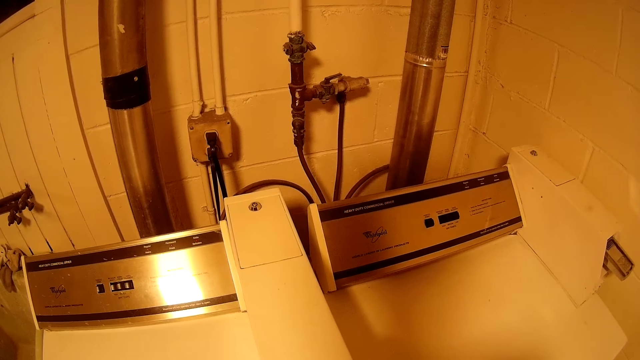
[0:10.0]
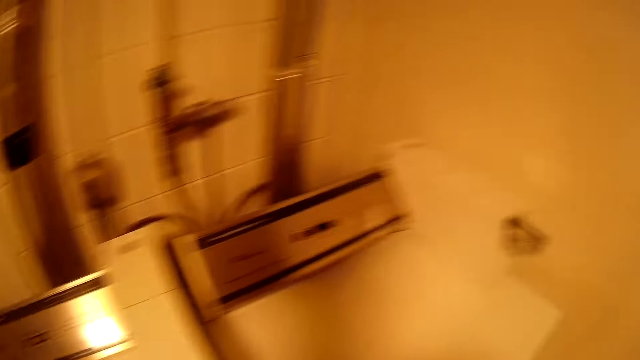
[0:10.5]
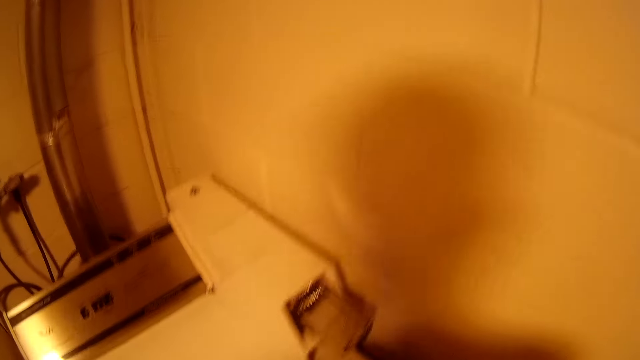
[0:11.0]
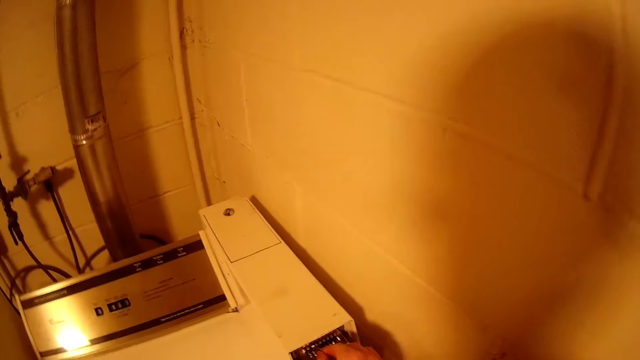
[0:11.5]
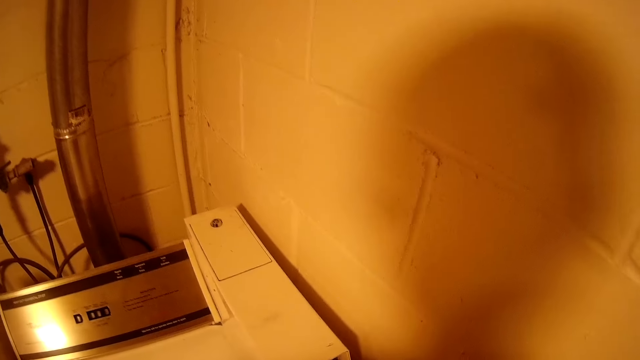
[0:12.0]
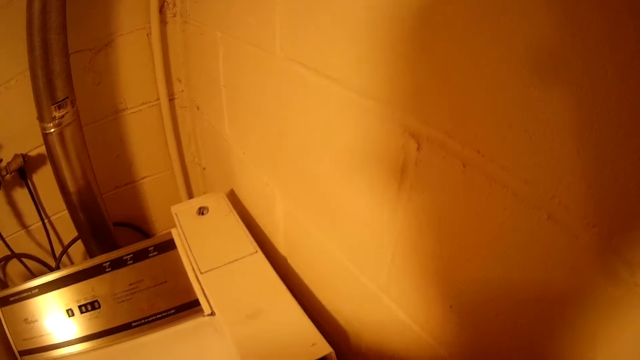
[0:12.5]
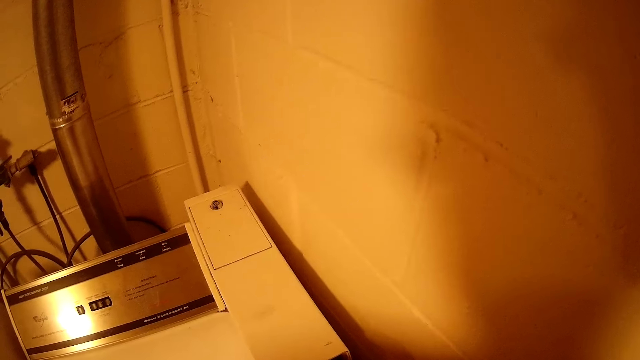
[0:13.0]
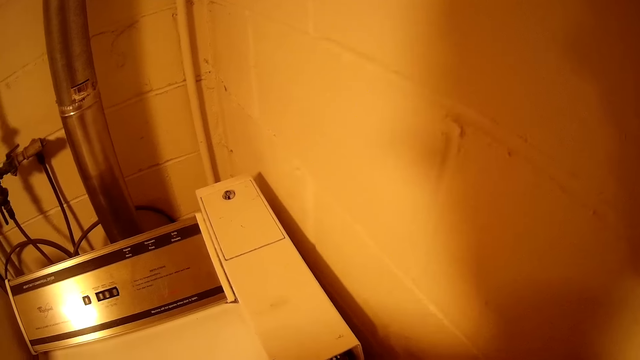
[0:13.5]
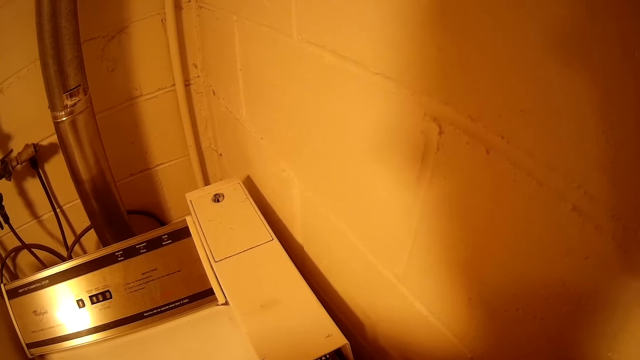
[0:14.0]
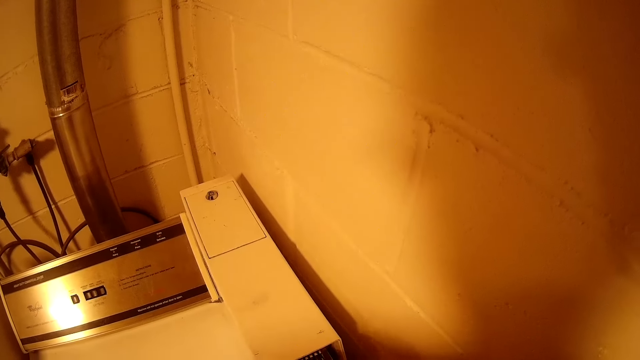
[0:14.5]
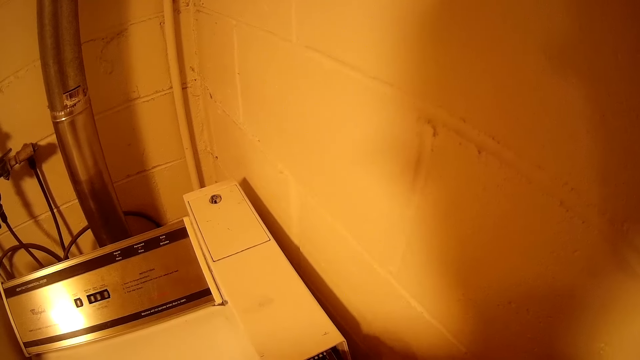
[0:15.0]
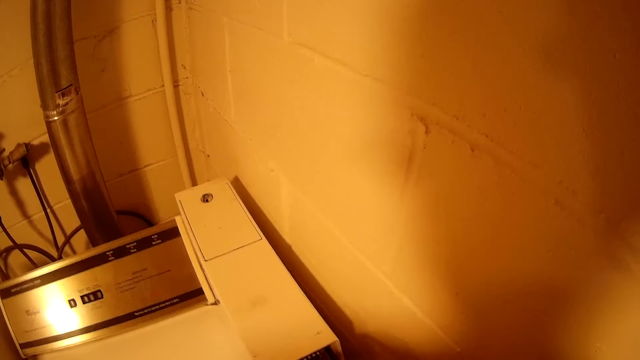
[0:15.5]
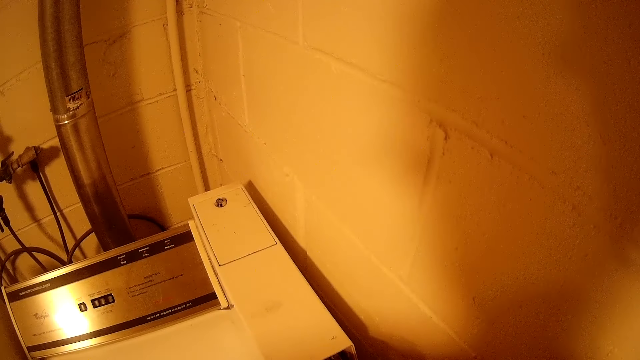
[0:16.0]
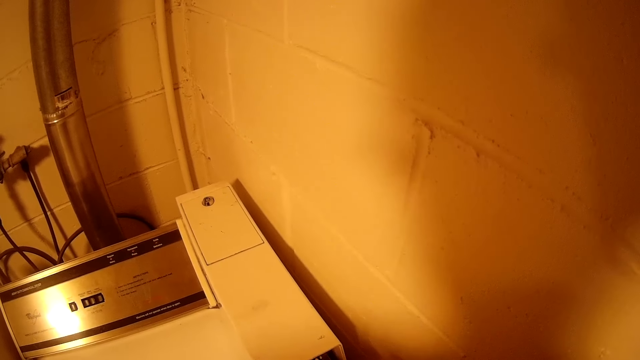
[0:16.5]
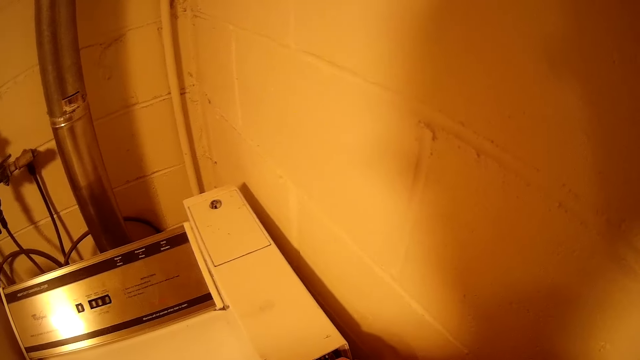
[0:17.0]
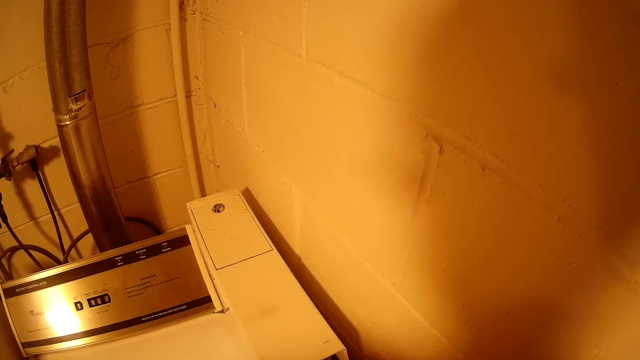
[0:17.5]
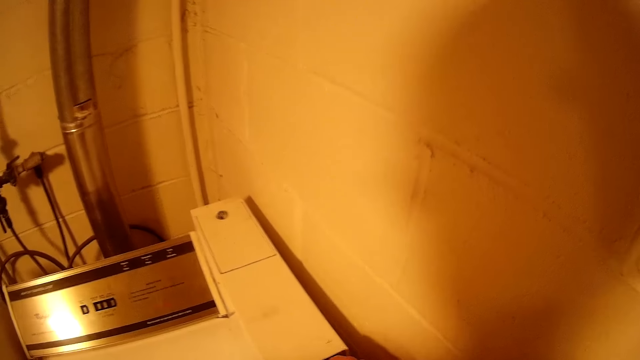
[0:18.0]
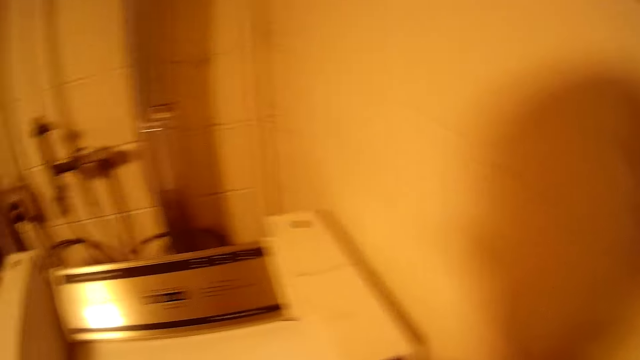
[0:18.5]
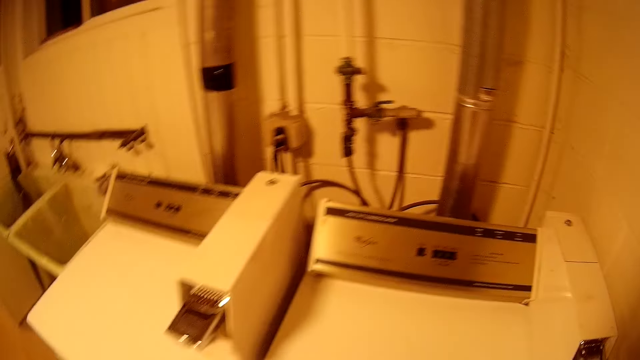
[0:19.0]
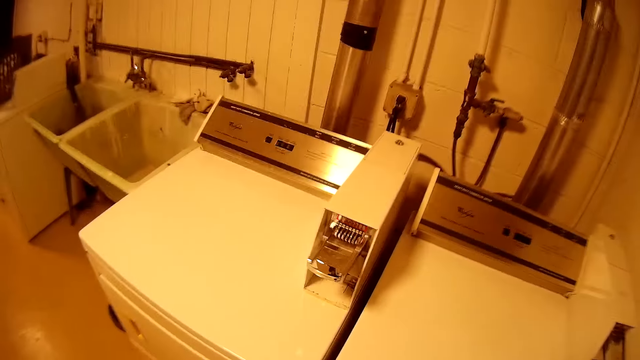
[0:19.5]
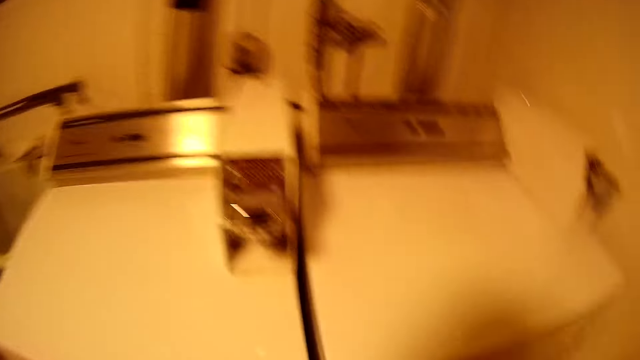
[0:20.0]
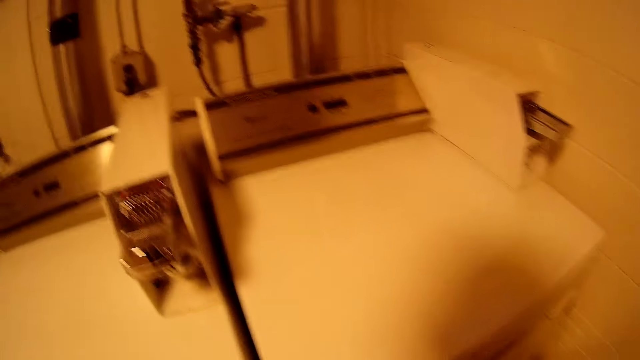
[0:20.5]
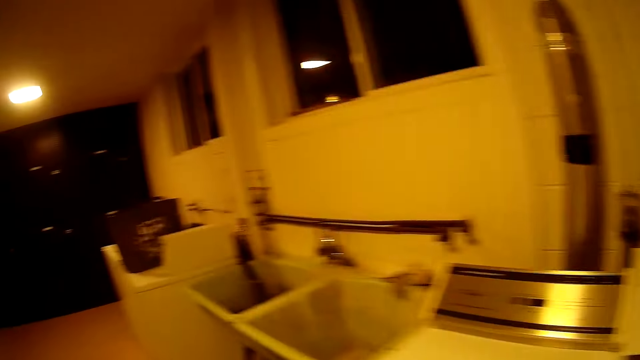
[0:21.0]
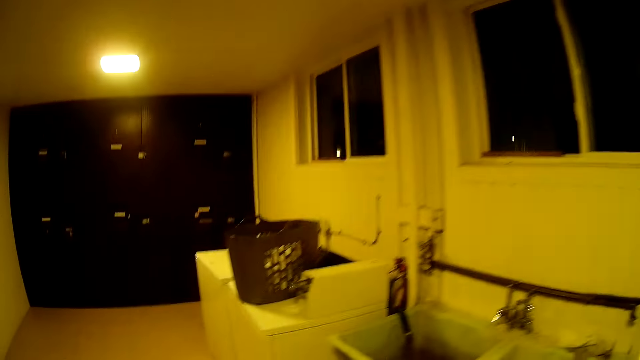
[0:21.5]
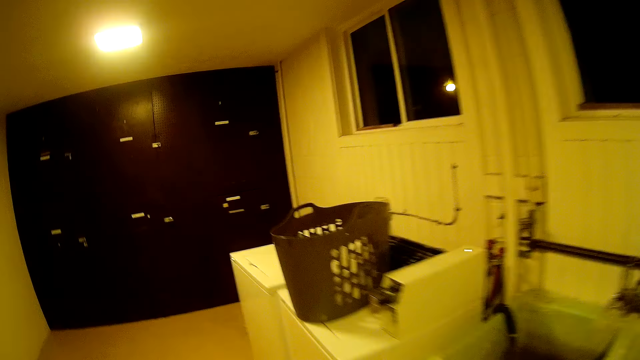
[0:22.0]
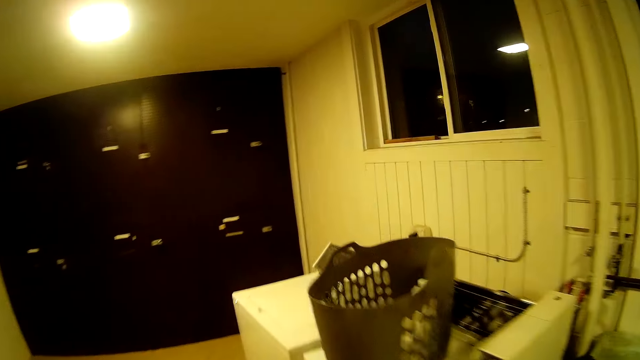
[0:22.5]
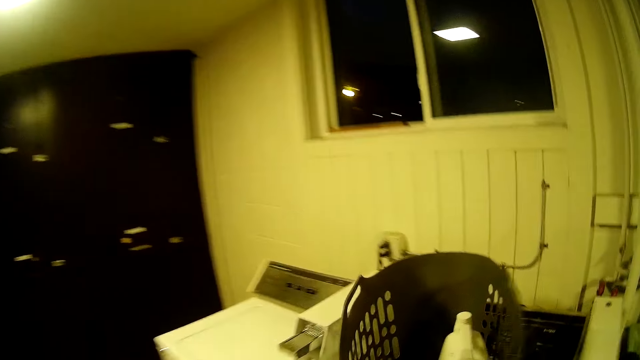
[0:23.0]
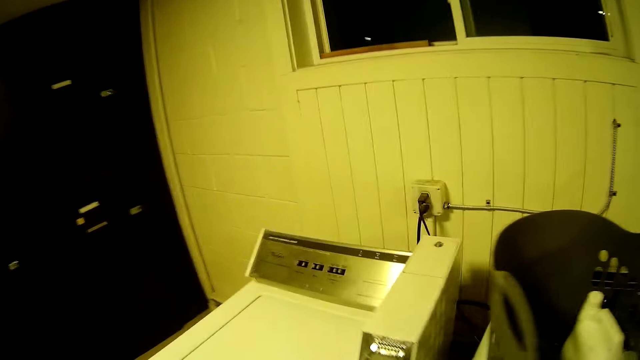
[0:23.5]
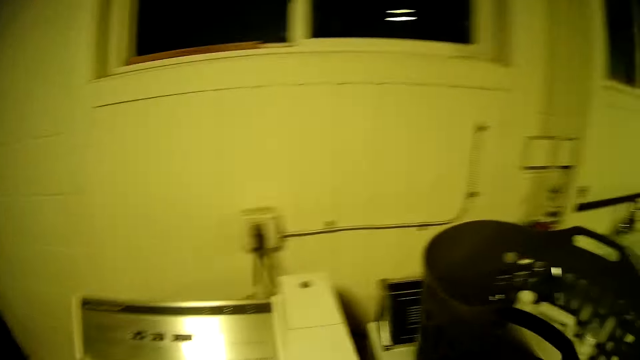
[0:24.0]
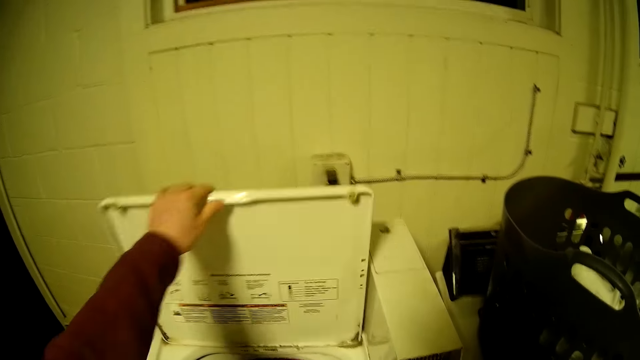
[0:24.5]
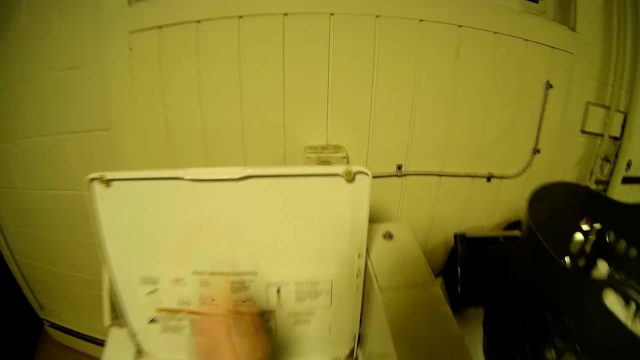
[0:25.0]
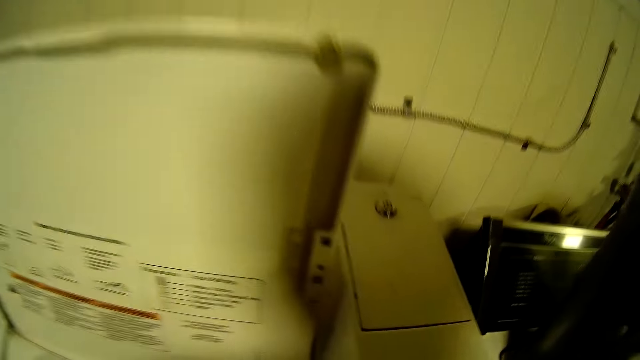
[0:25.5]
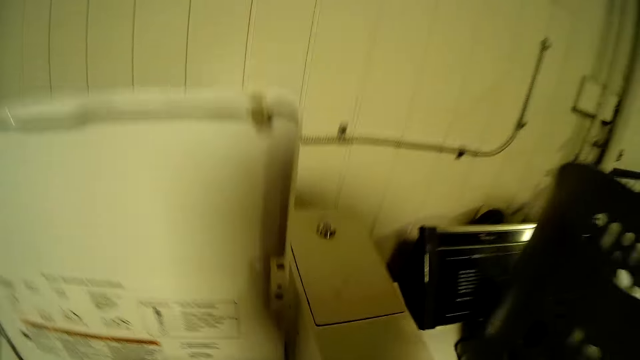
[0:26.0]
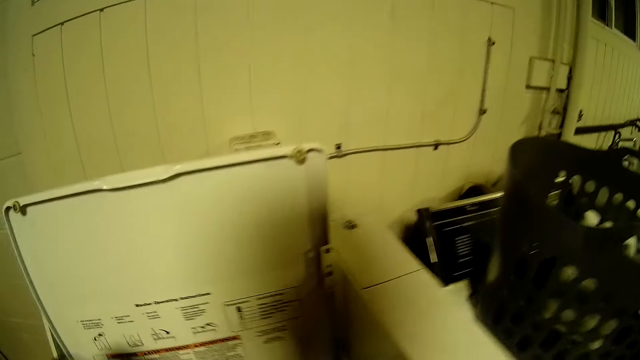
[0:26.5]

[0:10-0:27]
The camera wearer operates a second washing machine. They open the washing machine on the left side.

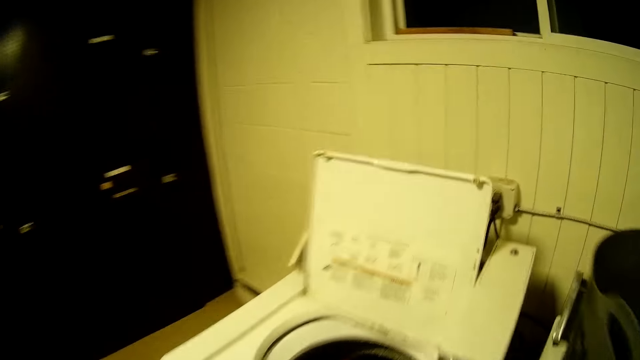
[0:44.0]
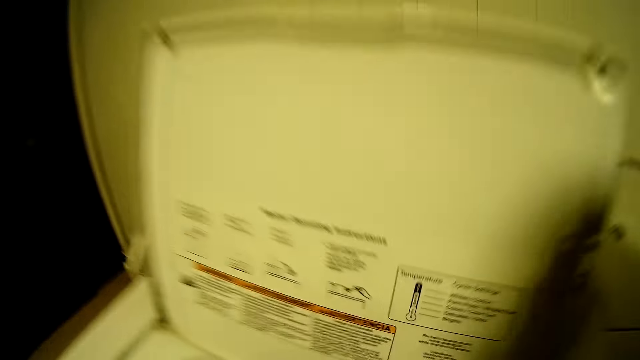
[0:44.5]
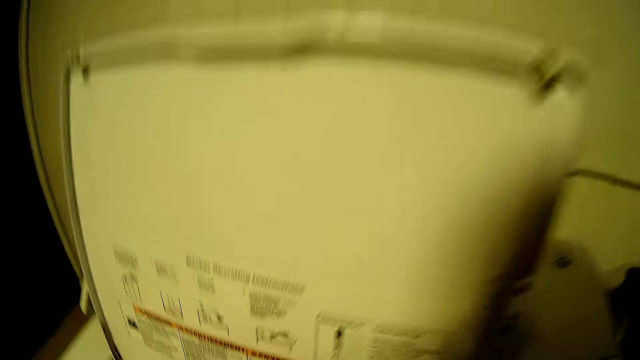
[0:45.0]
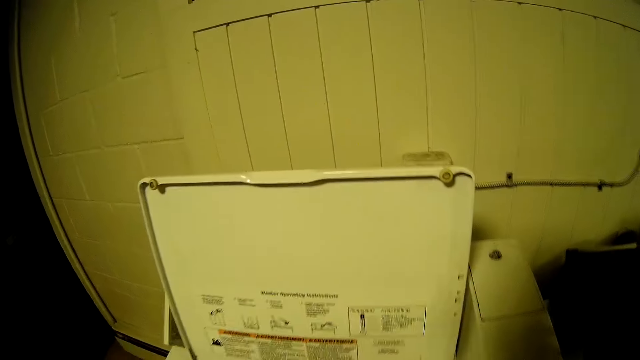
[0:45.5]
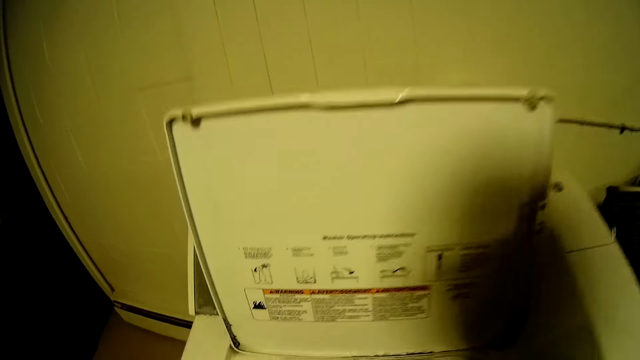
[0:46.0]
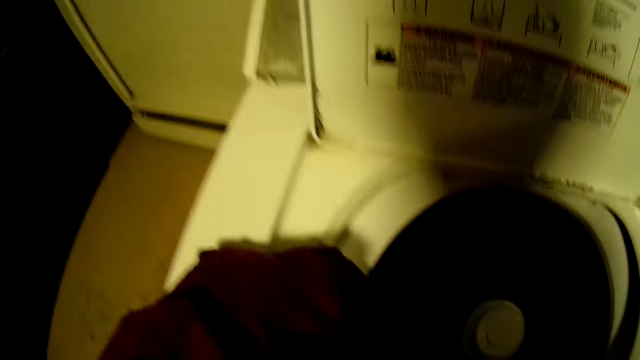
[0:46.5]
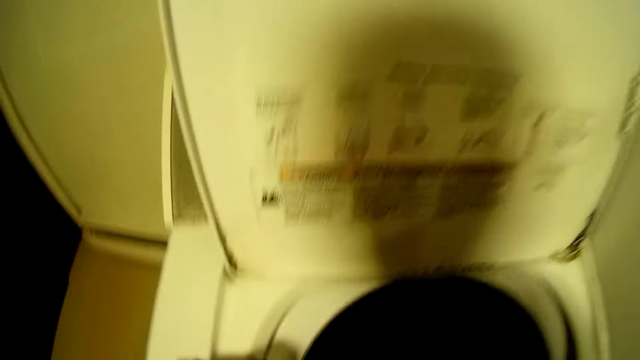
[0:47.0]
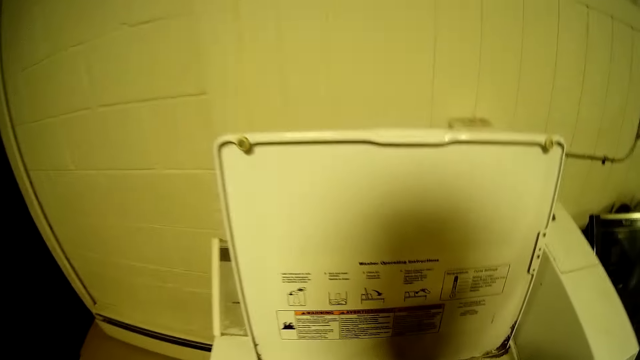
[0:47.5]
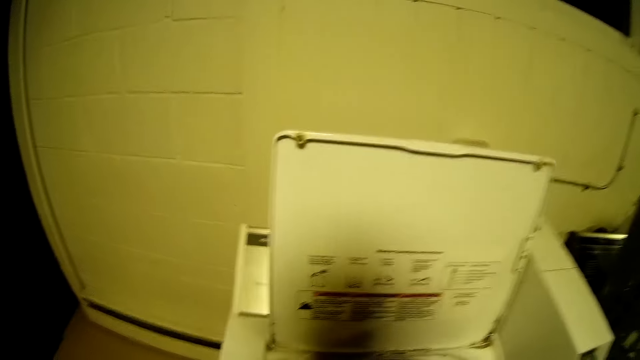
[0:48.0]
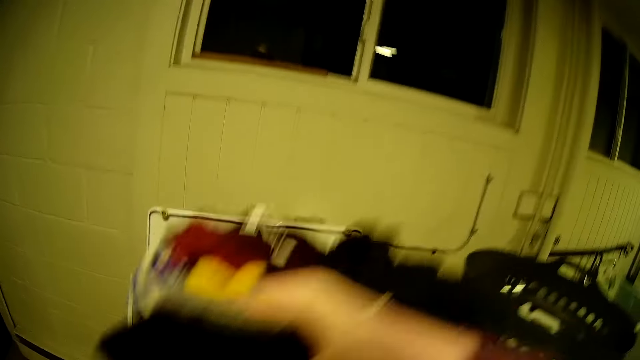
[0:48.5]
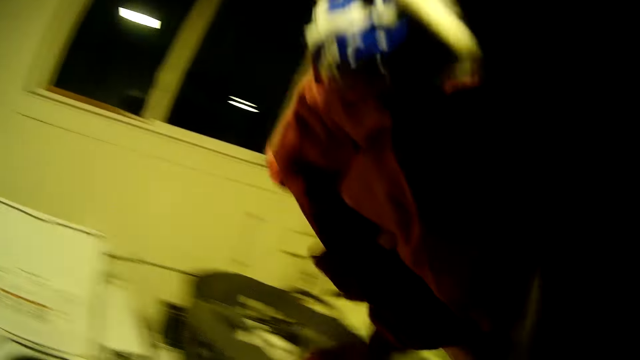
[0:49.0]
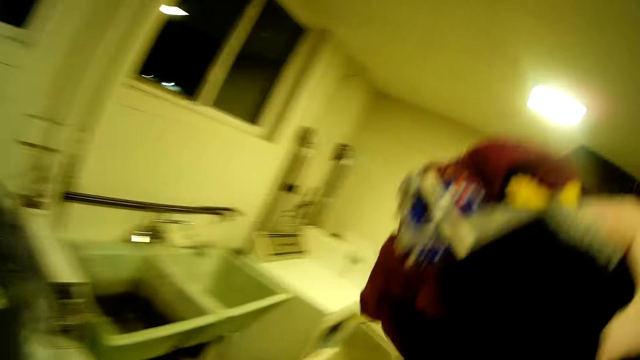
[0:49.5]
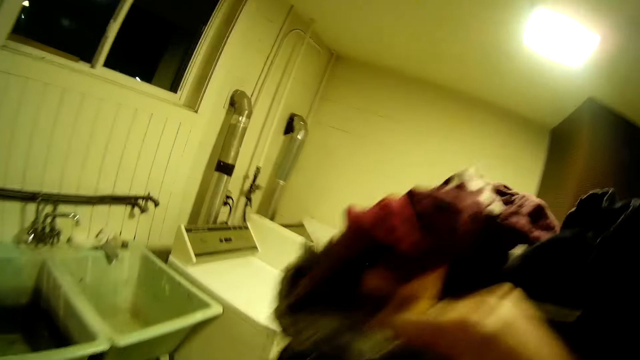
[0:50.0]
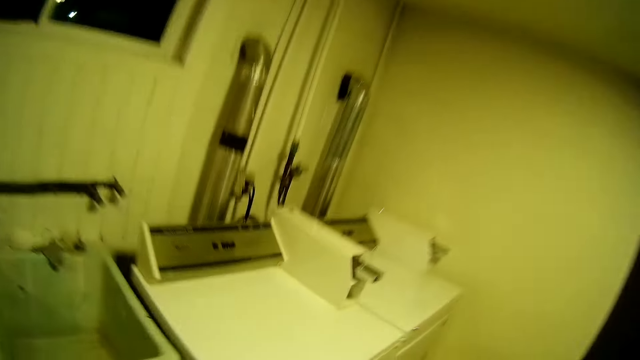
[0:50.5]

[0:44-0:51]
The camera wearer removes clothes from the dryer. They remove the clothes from the washing machine on the left side.
